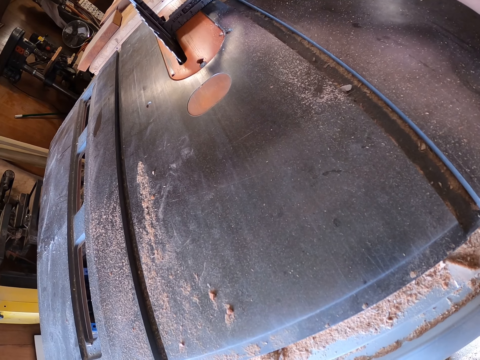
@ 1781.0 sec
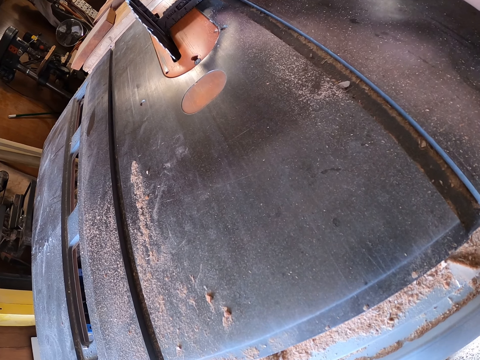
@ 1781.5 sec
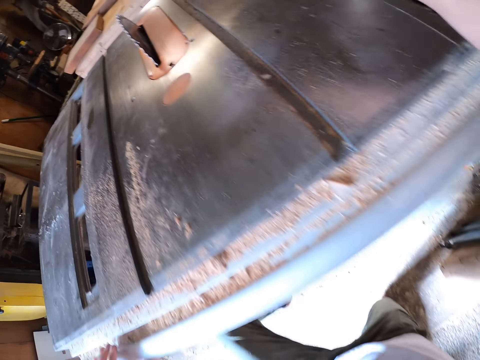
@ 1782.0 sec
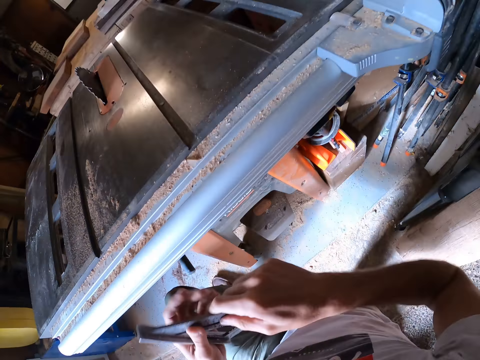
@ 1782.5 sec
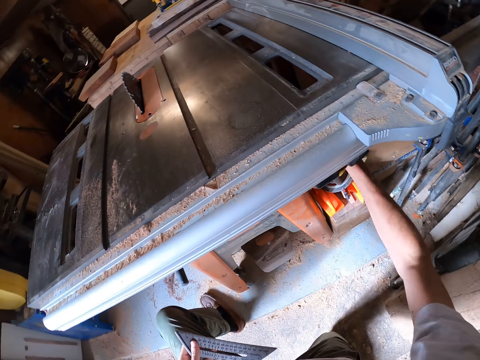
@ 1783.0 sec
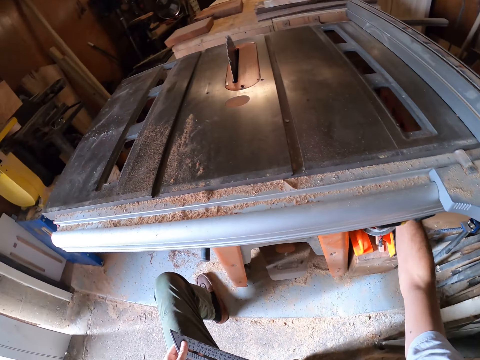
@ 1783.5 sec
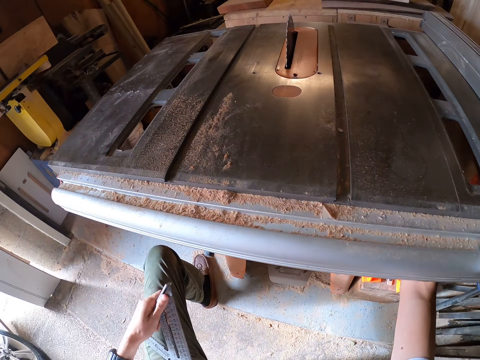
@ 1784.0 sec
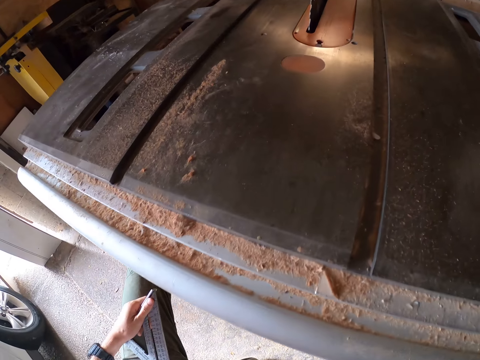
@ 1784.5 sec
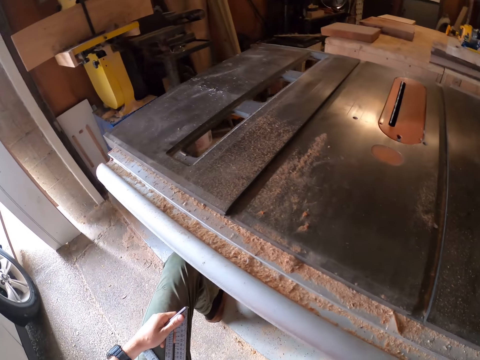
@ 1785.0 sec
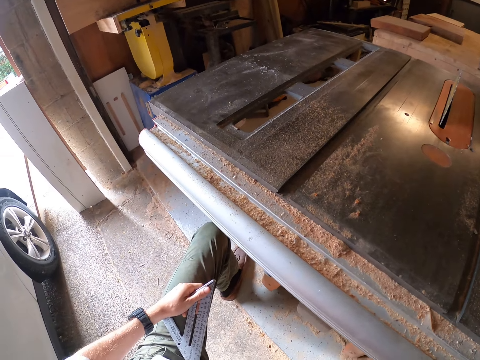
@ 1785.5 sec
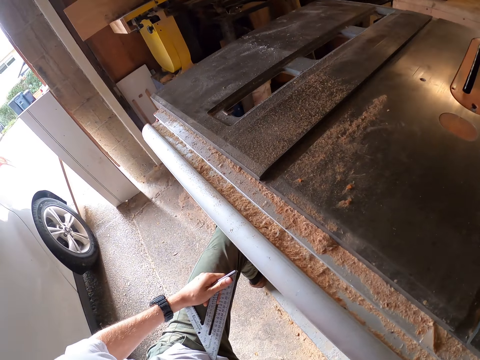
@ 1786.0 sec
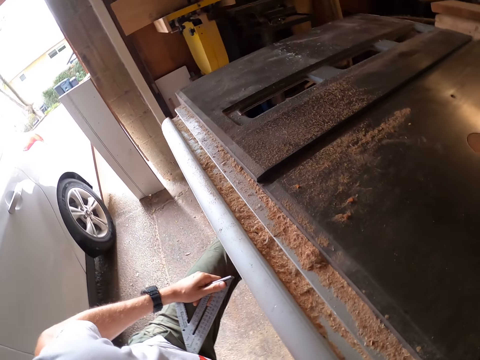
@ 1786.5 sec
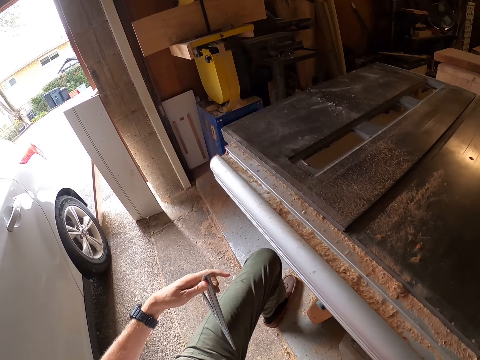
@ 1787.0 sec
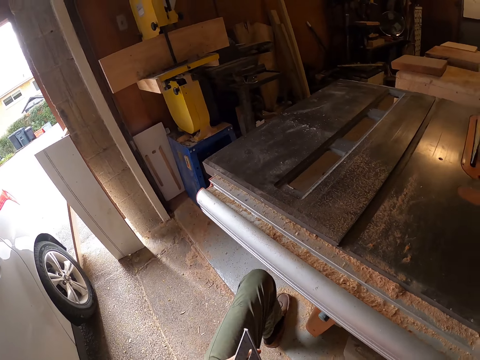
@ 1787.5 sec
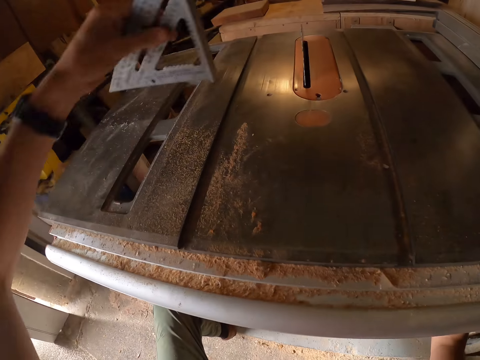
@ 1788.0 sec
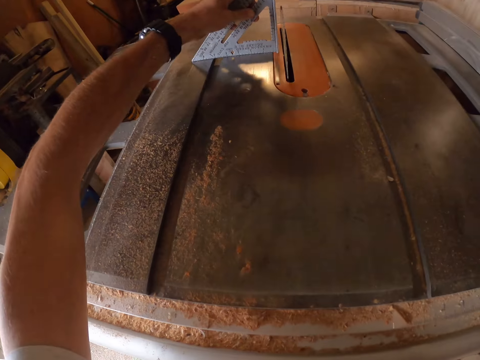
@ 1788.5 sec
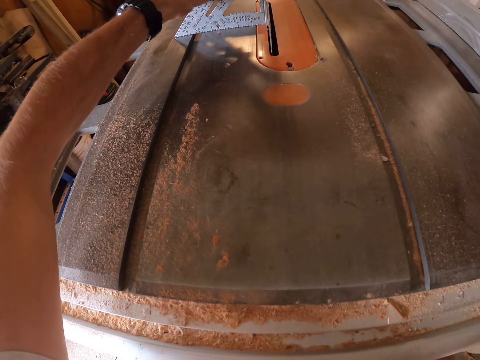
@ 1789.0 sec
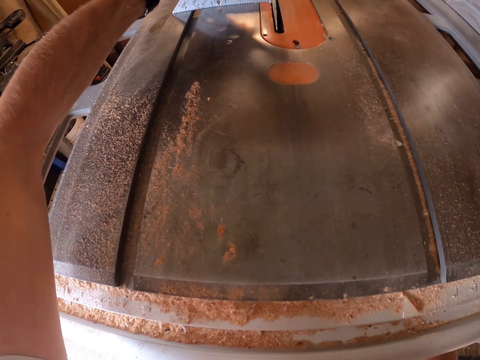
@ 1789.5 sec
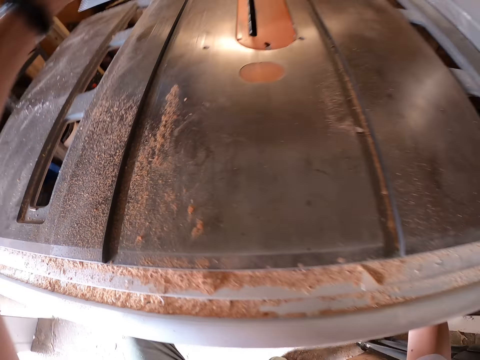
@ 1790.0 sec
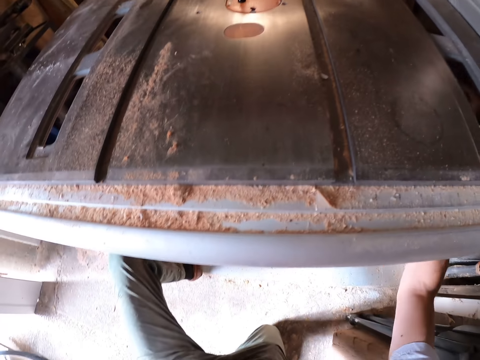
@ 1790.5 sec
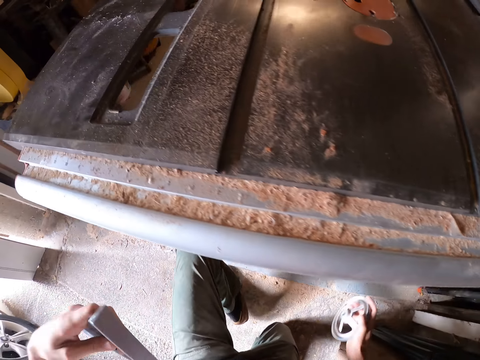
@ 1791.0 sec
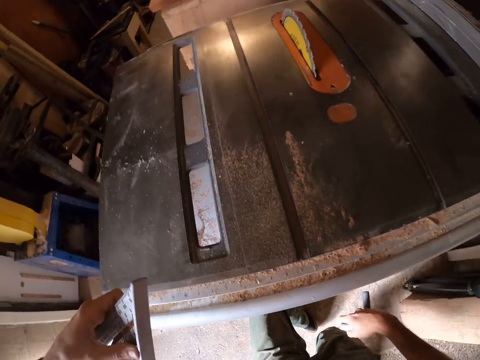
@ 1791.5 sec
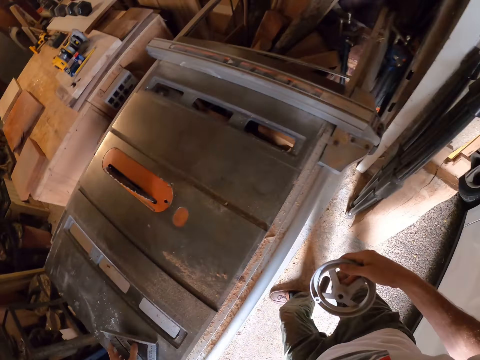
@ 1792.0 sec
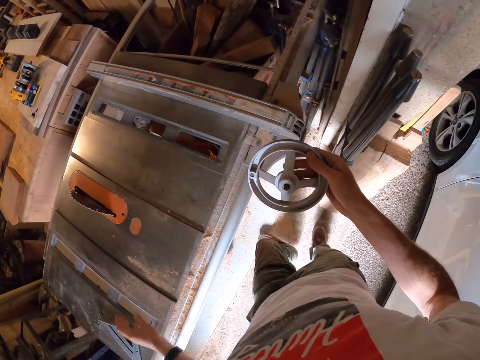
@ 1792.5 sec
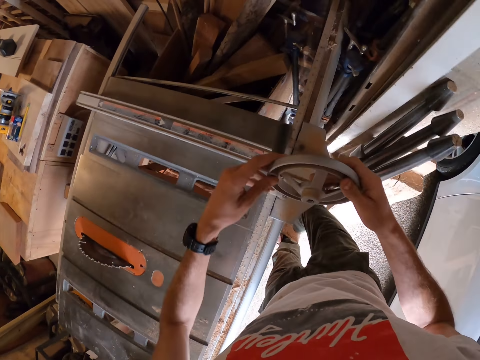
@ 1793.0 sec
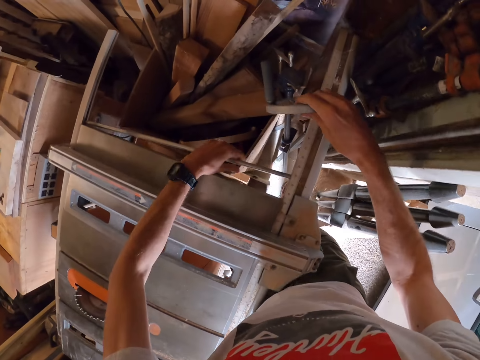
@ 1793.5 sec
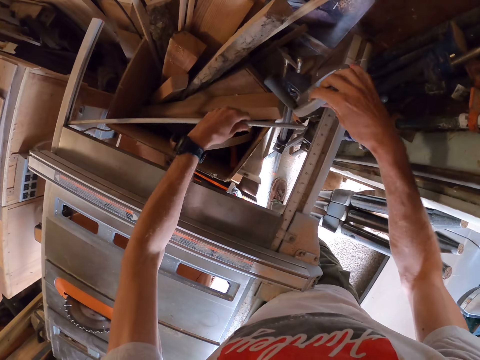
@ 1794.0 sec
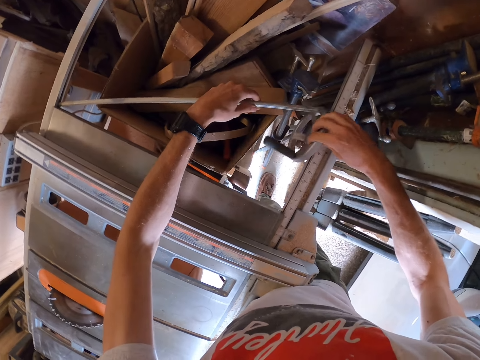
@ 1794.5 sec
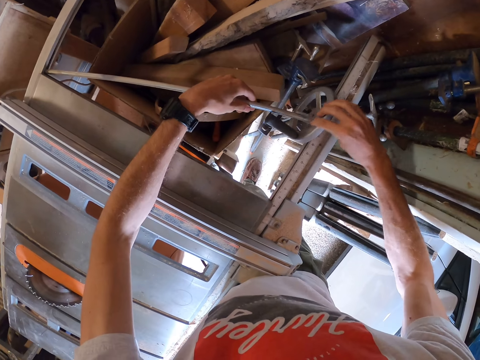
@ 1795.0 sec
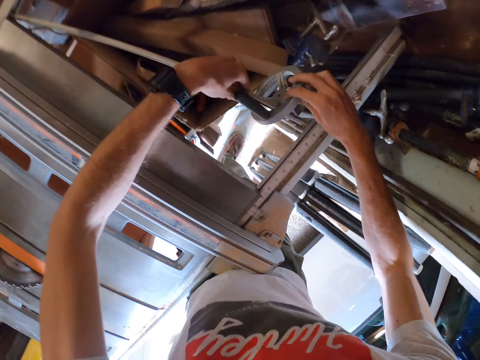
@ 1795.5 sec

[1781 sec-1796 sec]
The camera wearer picks up the set square from the table saw with his right hand. He adjusts the bevel tilt handwheel underneath the table saw with his right hand. He touches something under the table saw. He places the set square beside the saw in the table saw with his left hand, against the blade. He aligns the set square beside the saw in the table saw with his left hand. He picks up the set square from the table saw with his left hand. He takes the bevel tilt handwheel underneath the table saw with his right hand. He stands up. He removes an adjustment scale from a fence guide on the table saw with his left hand. He hangs the bevel tilt handwheel on the adjustment scale on the table saw with his right hand.

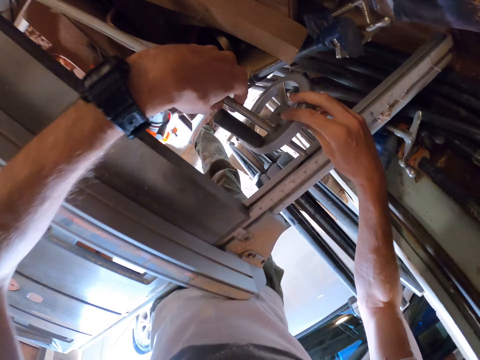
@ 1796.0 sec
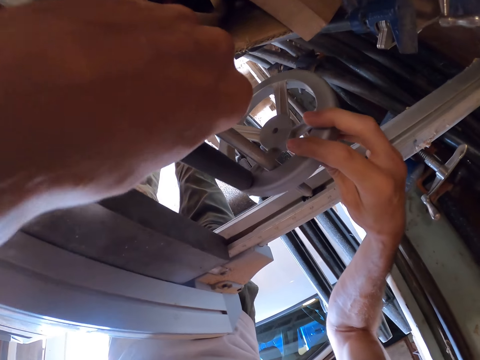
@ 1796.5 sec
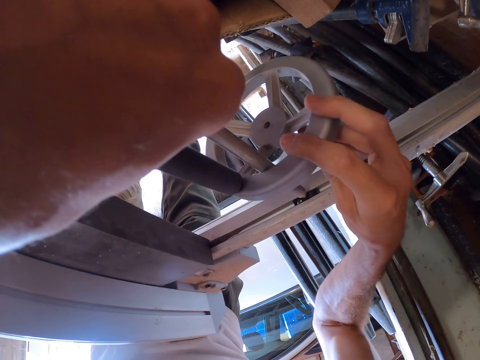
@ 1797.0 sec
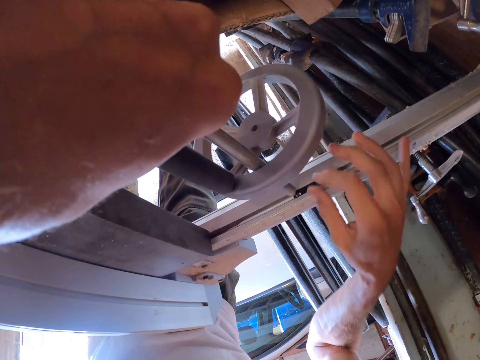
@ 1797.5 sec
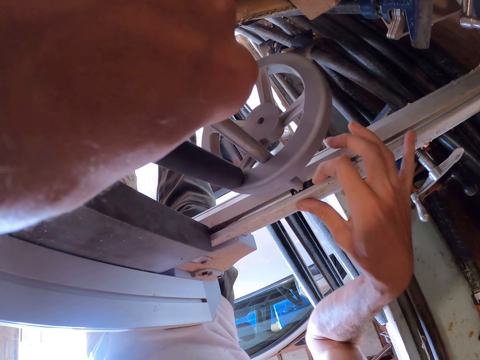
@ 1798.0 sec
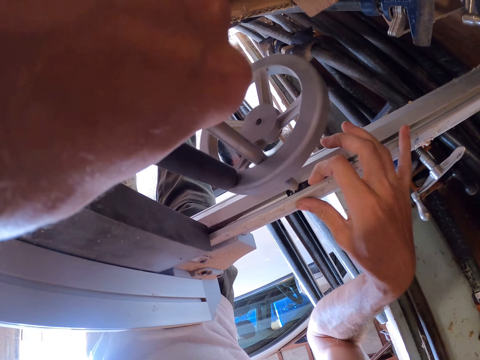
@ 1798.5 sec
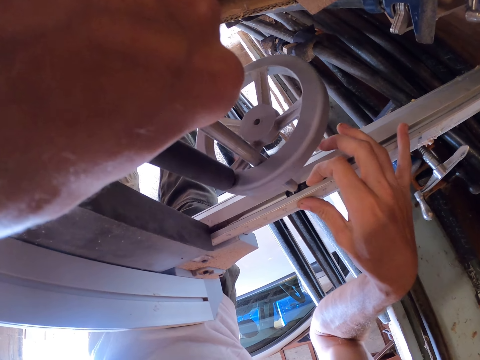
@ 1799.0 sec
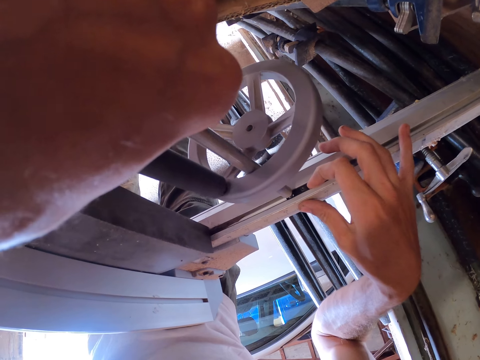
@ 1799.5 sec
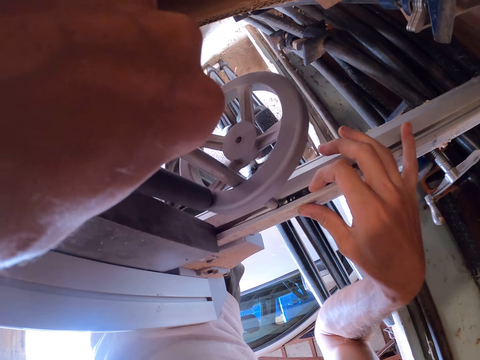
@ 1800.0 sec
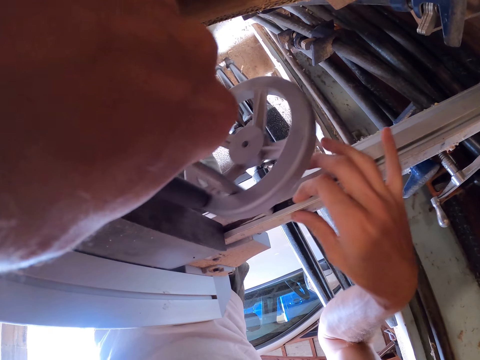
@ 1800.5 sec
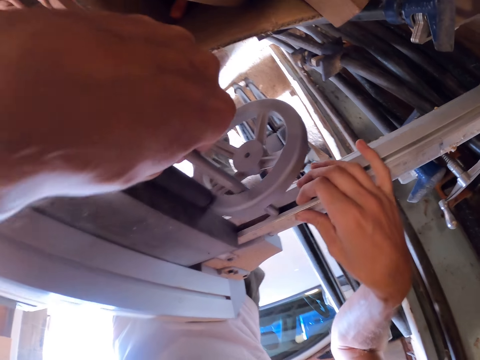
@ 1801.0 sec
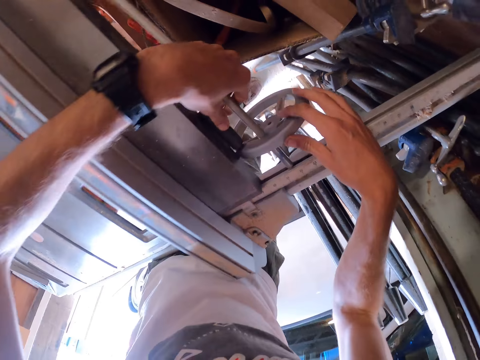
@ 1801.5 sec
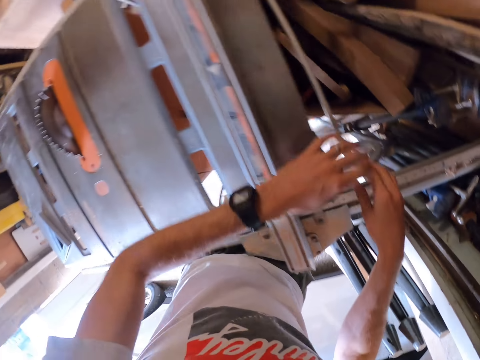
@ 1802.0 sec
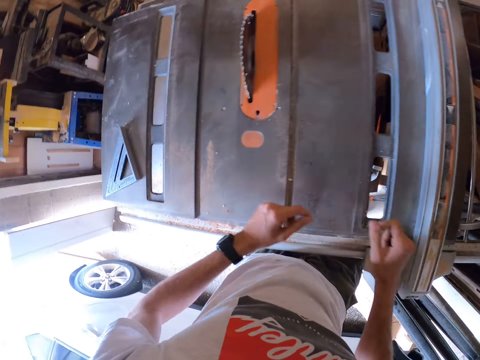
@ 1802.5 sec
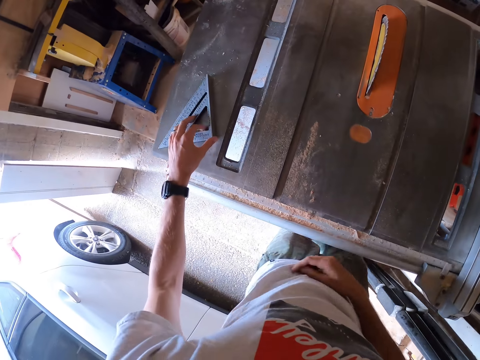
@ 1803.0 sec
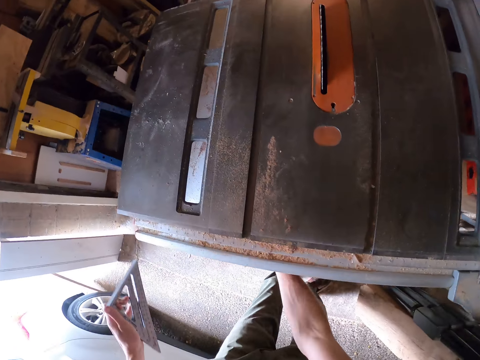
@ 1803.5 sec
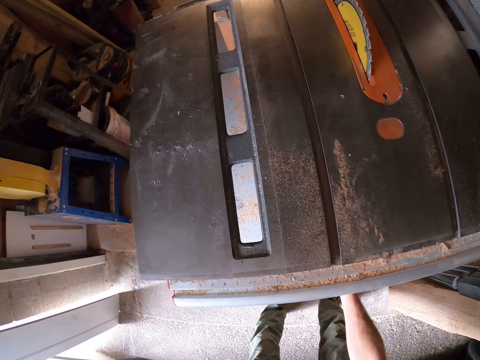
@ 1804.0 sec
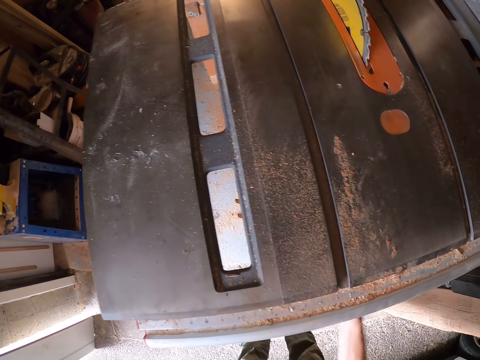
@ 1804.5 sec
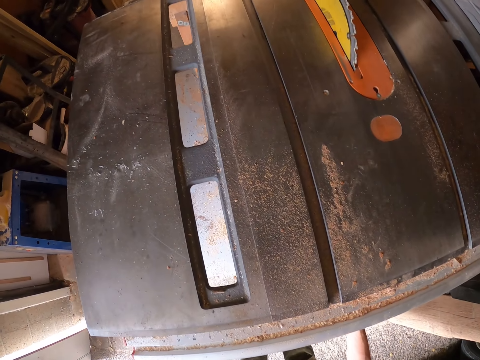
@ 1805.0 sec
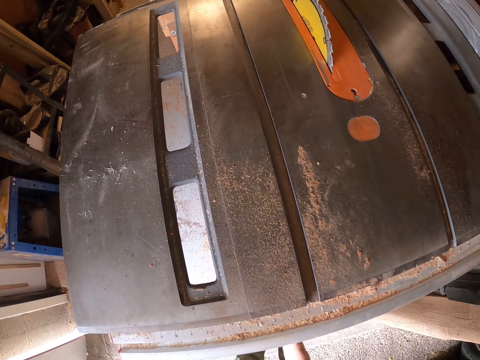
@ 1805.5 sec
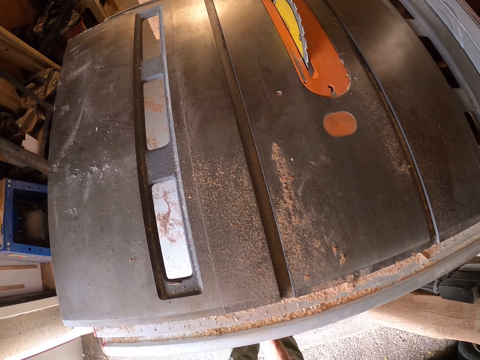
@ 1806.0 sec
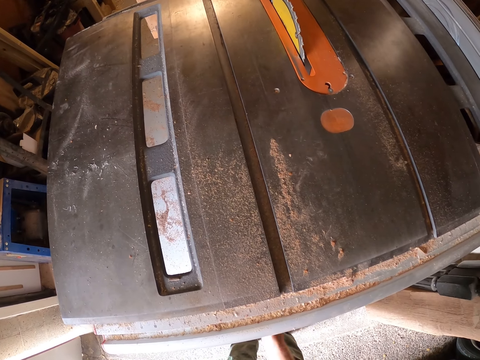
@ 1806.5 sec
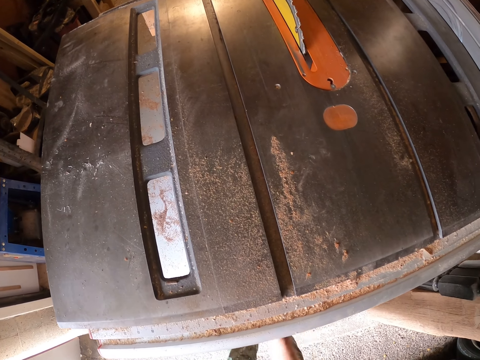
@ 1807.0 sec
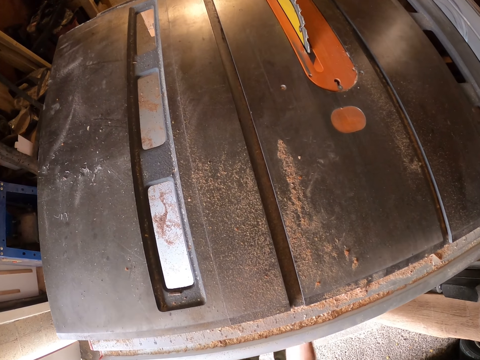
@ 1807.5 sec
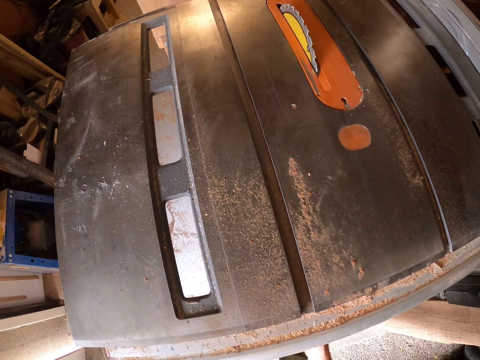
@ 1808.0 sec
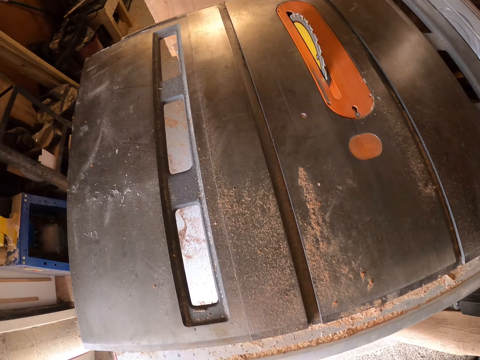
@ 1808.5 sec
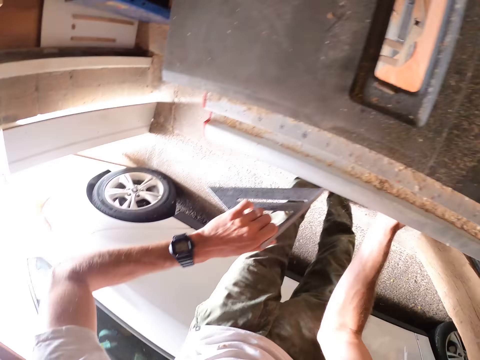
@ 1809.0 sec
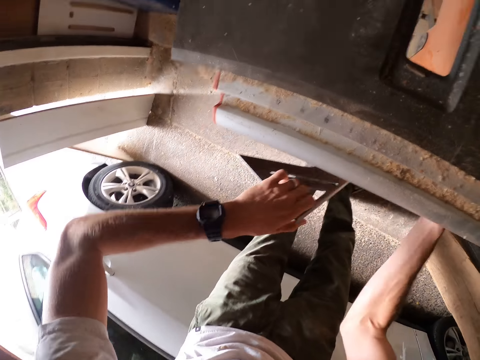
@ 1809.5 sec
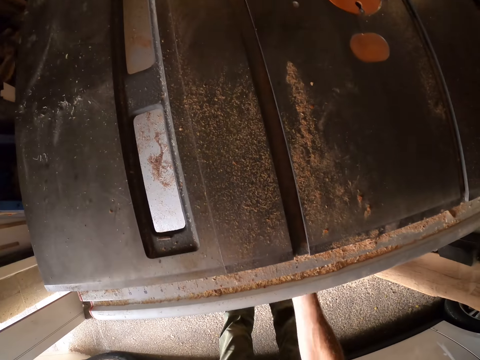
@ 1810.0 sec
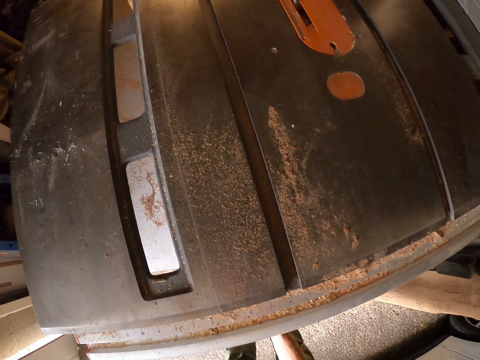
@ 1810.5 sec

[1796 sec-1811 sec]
The camera wearer fixes the adjustment scale on the fence guide on the table saw with his left hand. He adjusts the fence scale on the table saw with his right hand. He picks up the set square from the table saw with his left hand. He winds the blade elevation handwheel under the table saw with his left hand. He shakes something under the table saw.
